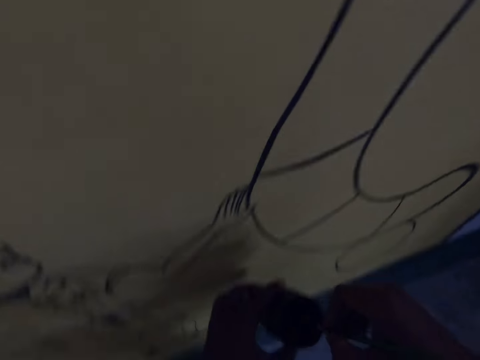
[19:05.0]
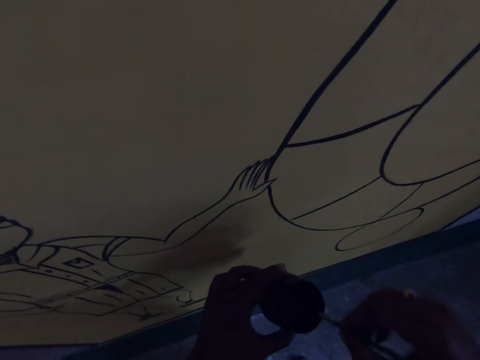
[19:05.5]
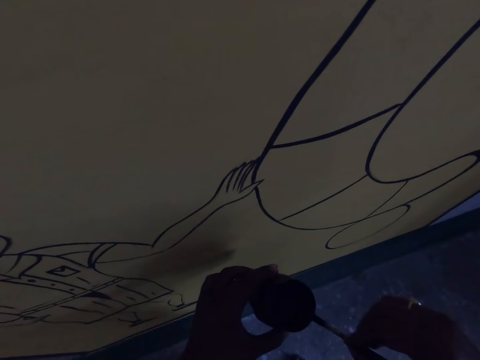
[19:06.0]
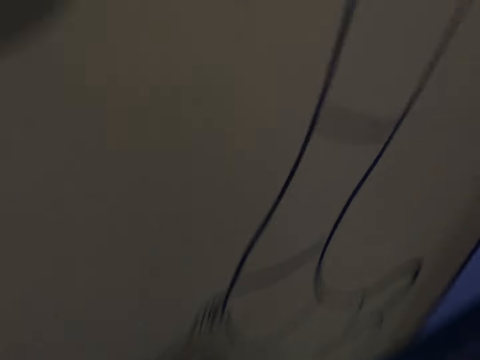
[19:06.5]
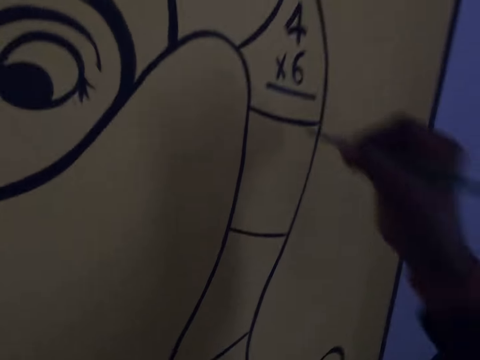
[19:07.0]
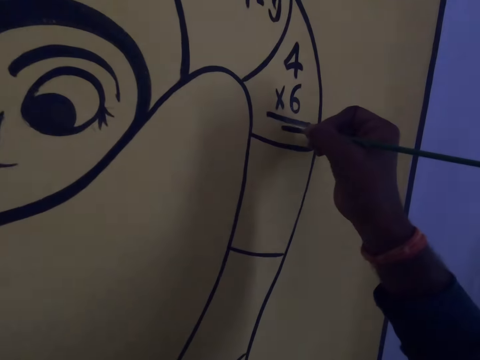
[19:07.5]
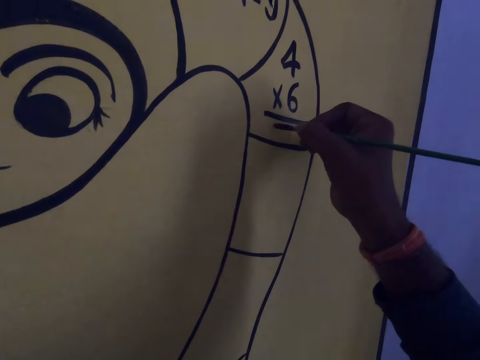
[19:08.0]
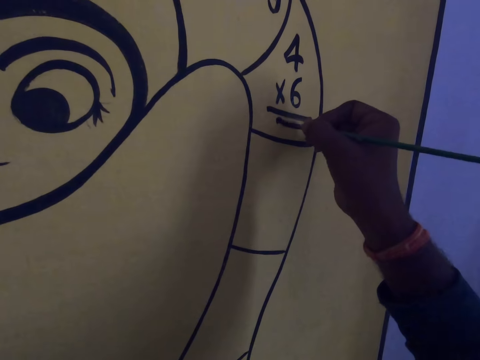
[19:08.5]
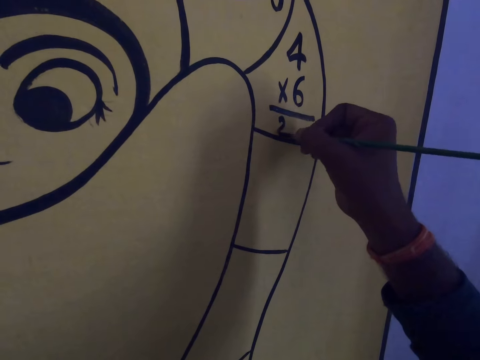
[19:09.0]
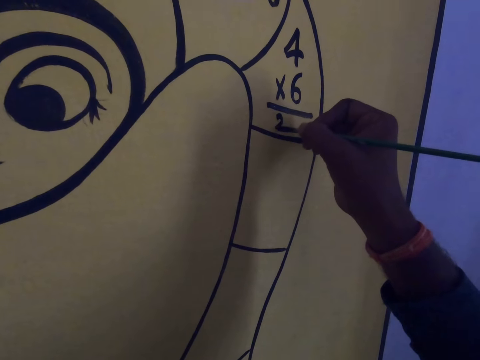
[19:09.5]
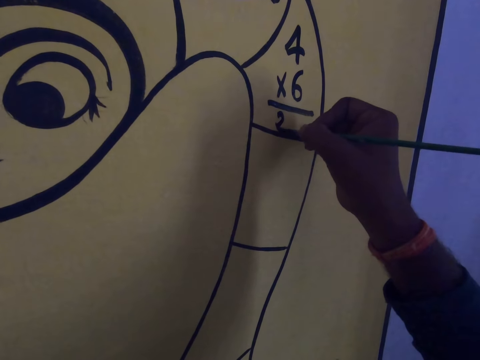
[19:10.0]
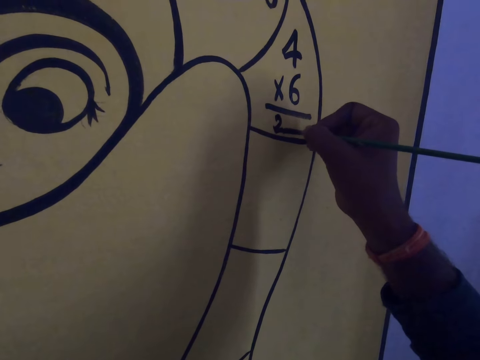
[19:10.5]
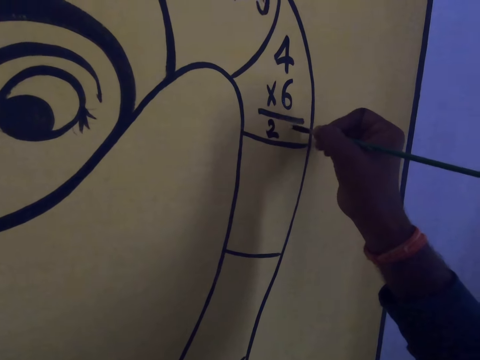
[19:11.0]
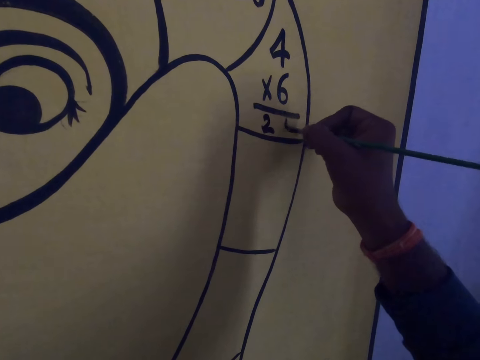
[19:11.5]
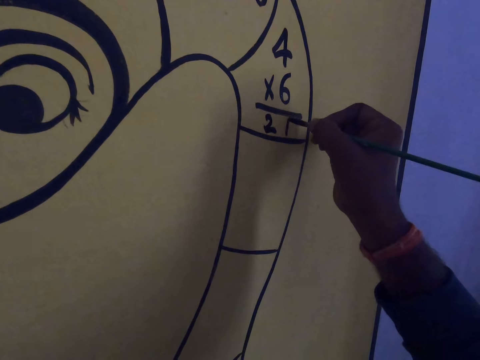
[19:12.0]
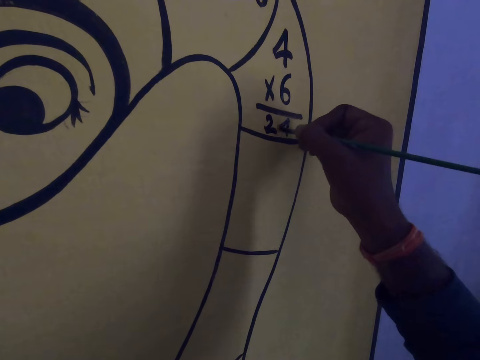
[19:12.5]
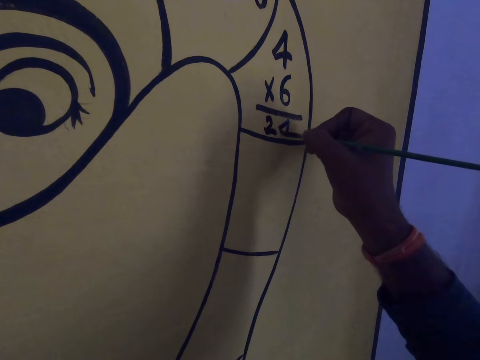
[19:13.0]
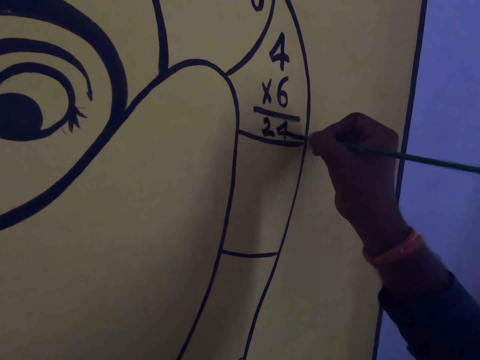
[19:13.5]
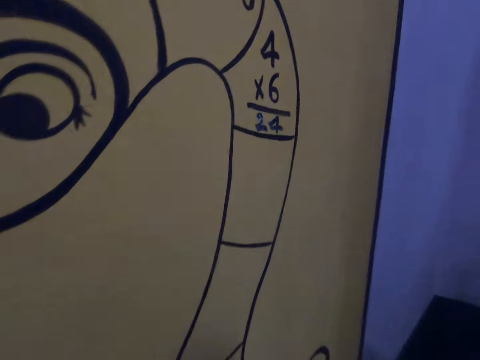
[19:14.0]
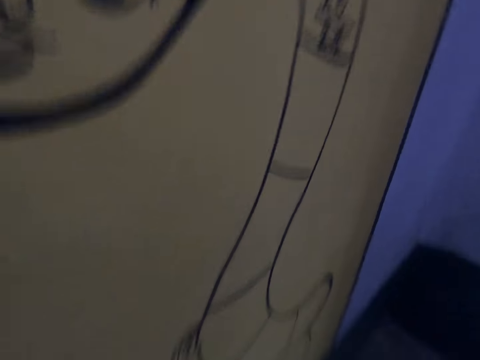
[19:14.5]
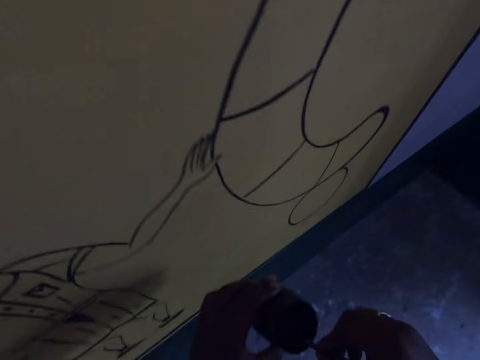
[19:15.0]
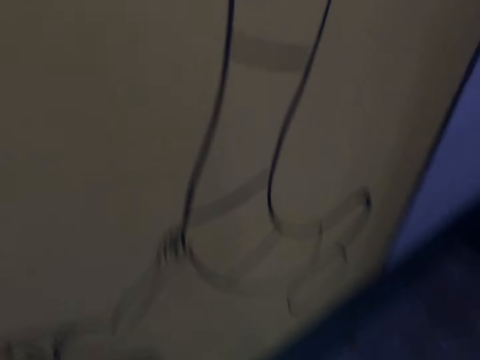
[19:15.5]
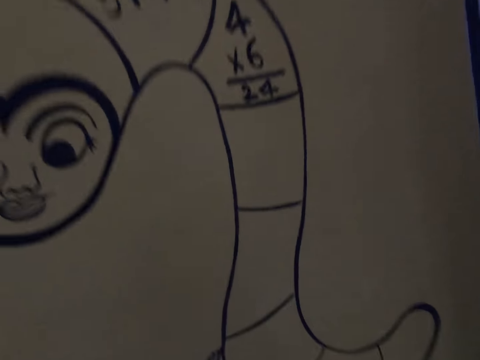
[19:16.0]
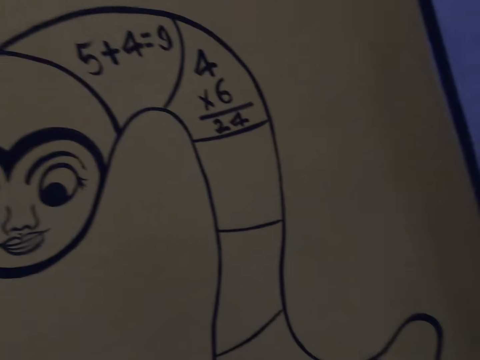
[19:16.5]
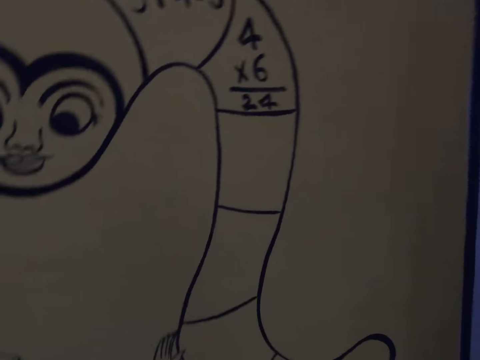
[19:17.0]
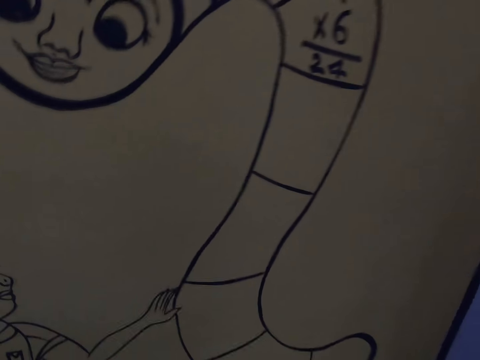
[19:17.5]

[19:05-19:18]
The camera wearer dips the paint brush in the paint container. They drain the paint on the brush on the edge of the paint container. They drain the paint on the brush on the edge of the paint container again. They write on the canvas. They dip the paint brush in the paint container.

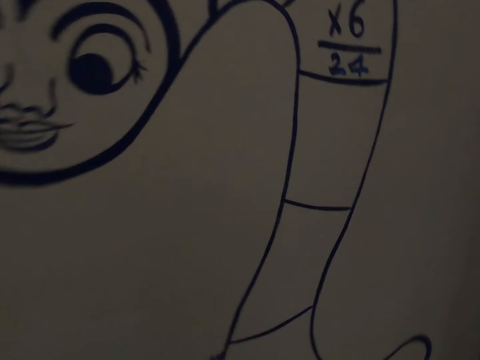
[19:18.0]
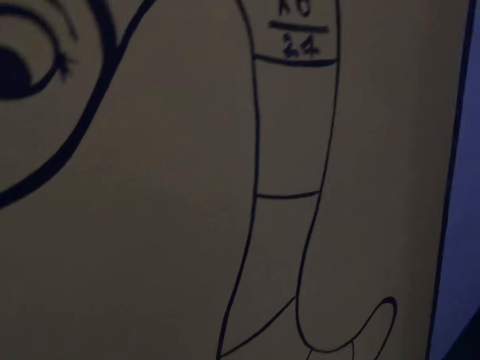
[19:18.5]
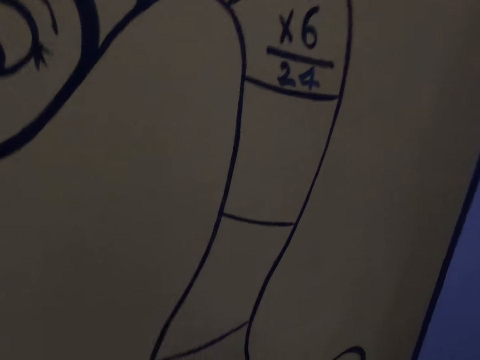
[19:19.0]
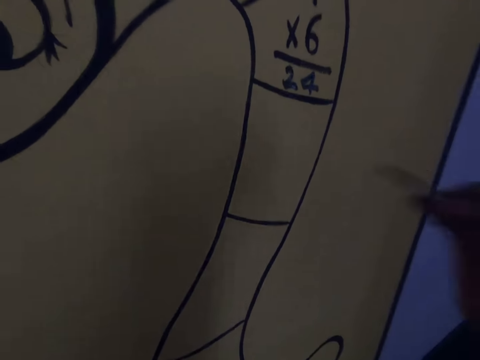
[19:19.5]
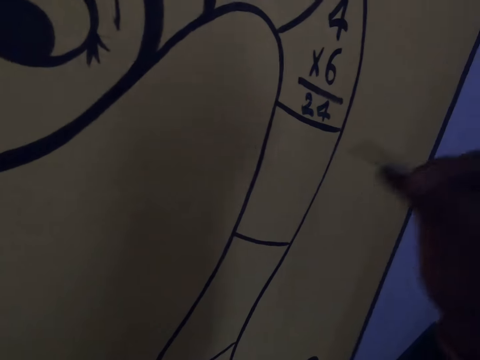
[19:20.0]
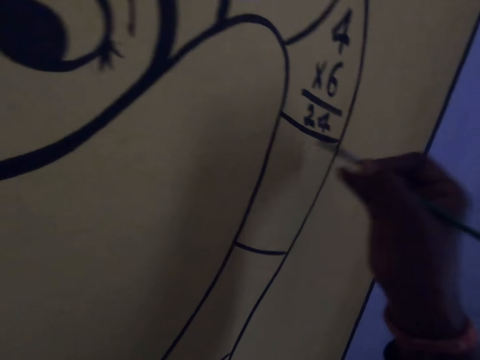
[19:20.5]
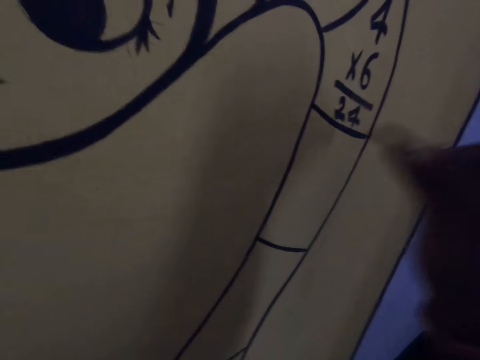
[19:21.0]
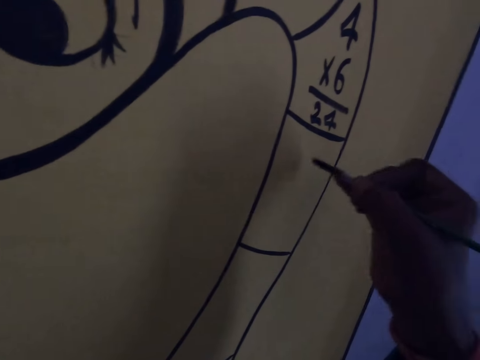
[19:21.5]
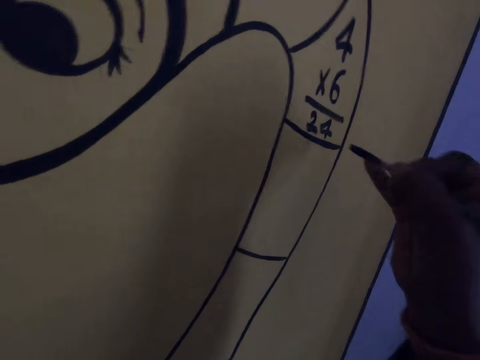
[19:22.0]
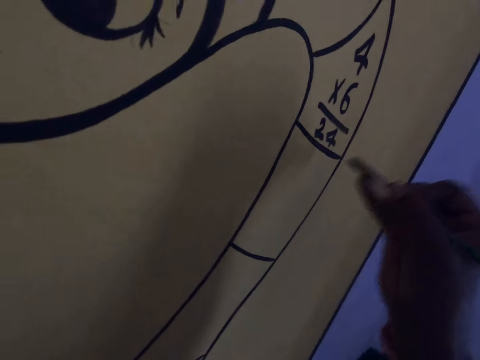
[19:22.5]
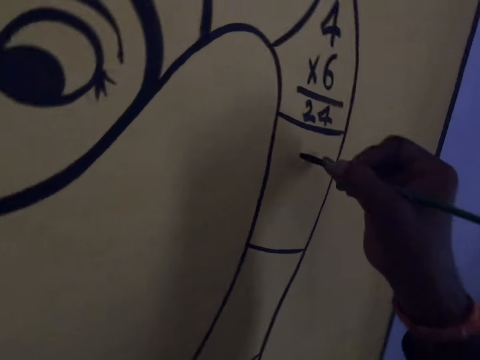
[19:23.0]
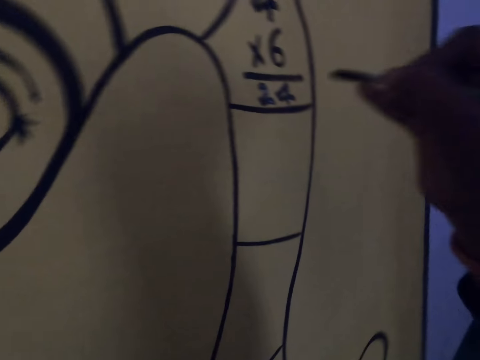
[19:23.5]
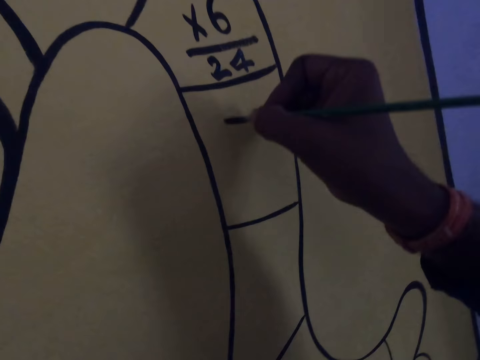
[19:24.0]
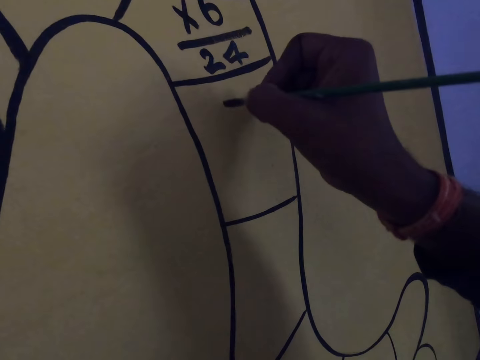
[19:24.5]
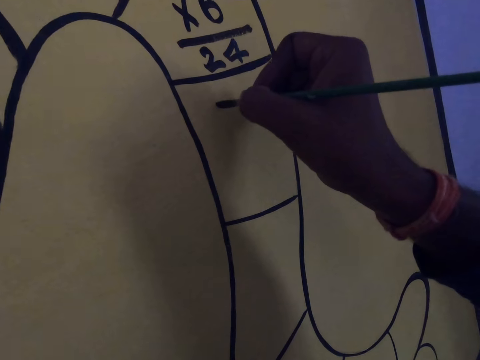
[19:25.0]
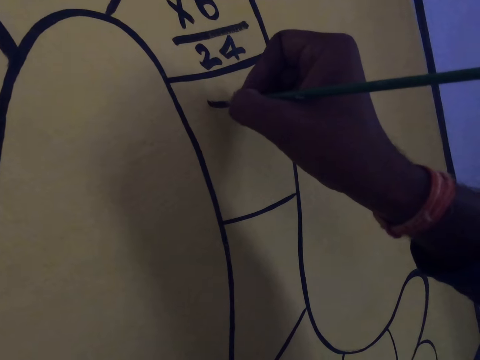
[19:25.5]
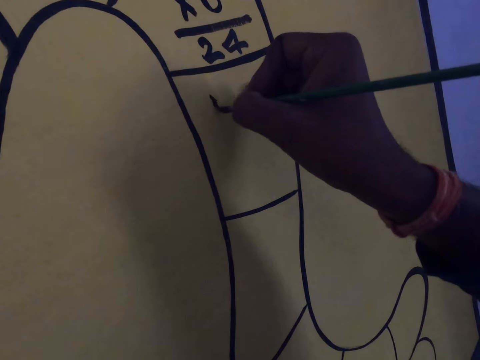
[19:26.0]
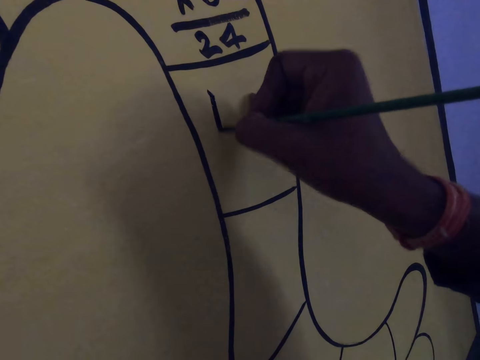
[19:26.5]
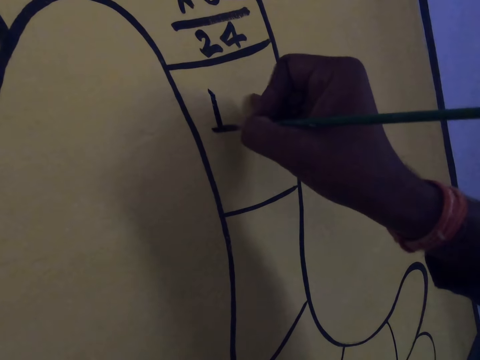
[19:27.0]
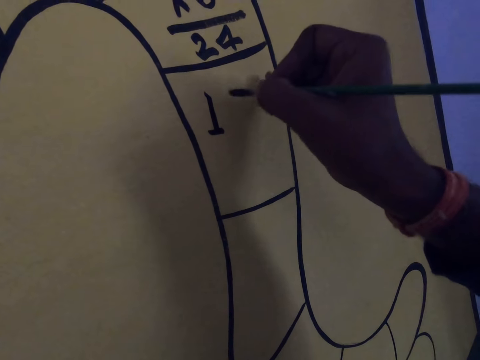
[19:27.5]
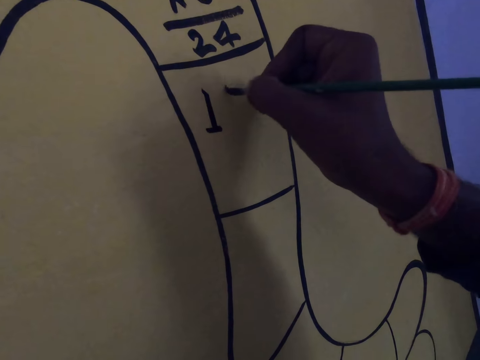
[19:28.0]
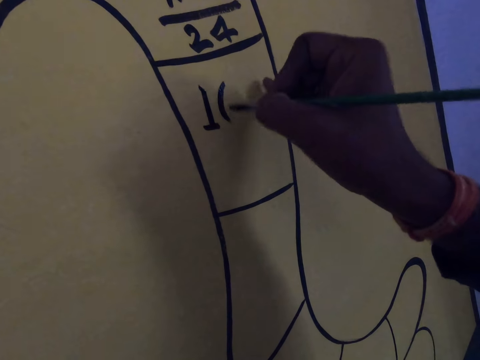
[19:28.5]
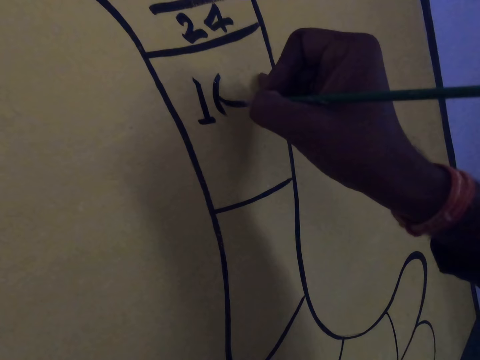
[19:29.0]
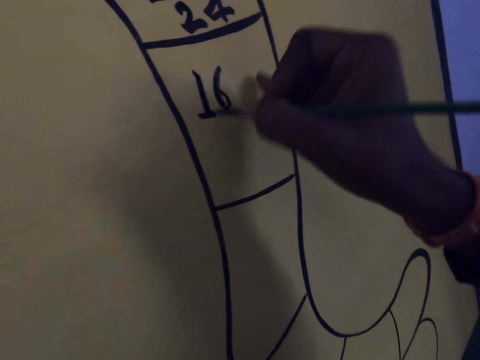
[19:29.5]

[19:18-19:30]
The camera wearer shakes his hand. He holds the paint brush. He draws on the wall or canvas with the paint brush.

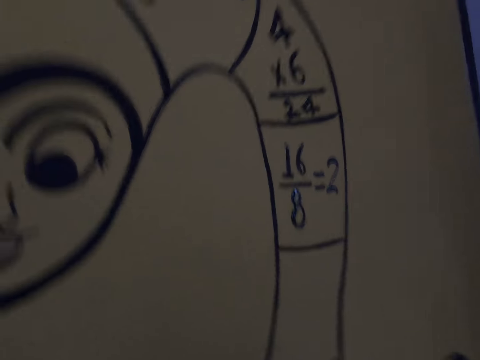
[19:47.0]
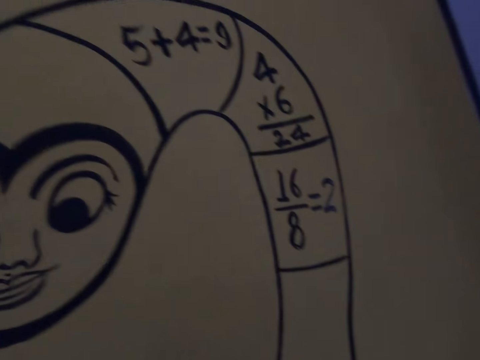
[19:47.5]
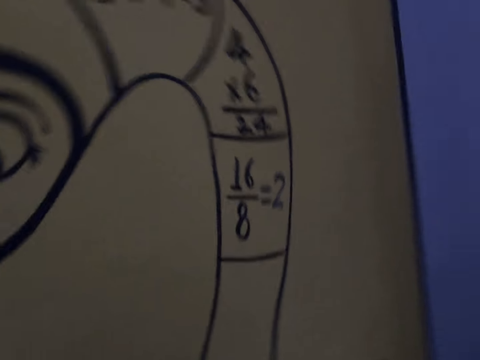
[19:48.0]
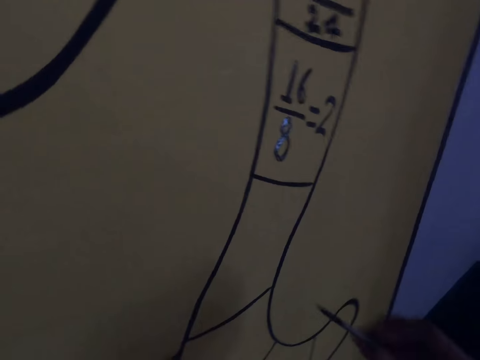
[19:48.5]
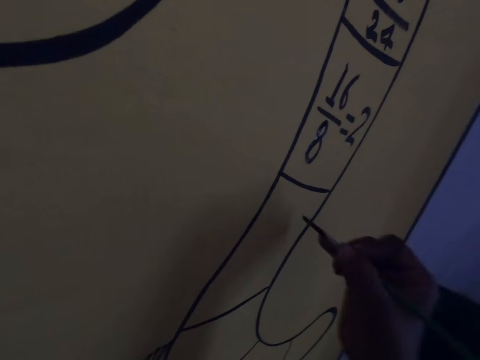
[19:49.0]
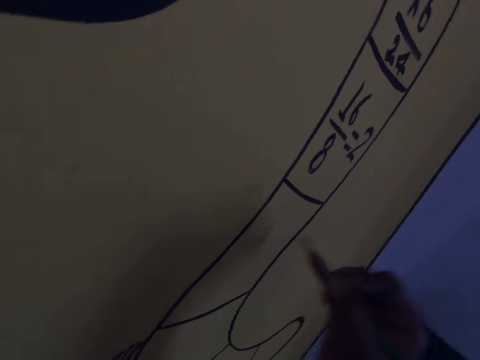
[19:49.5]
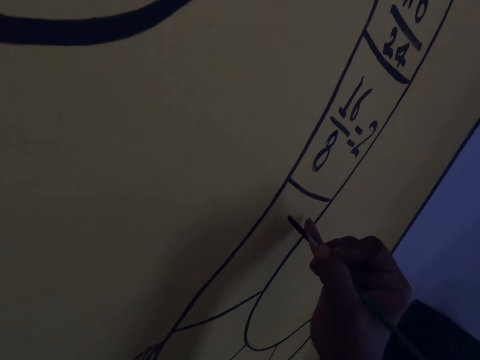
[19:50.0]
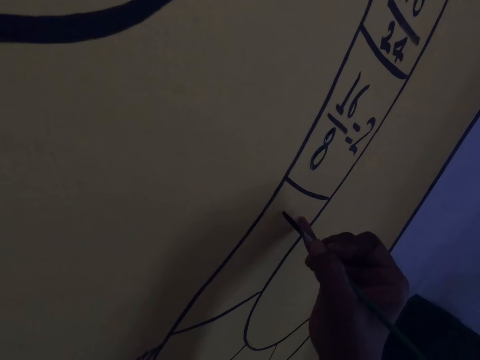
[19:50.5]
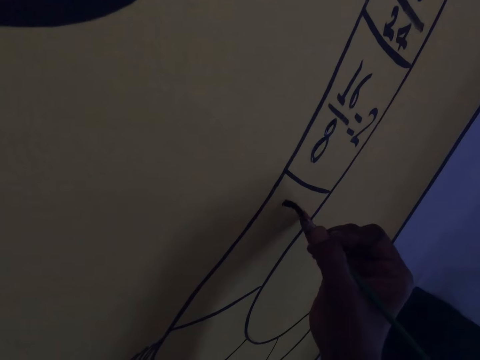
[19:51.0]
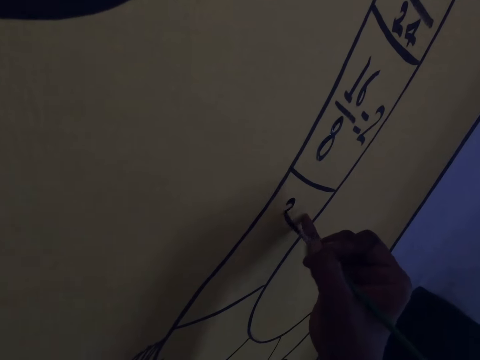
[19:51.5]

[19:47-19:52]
The camera wearer draws on the wall with the paint brush. They hold the paint brush.
